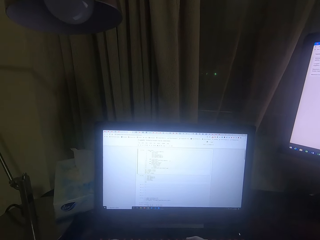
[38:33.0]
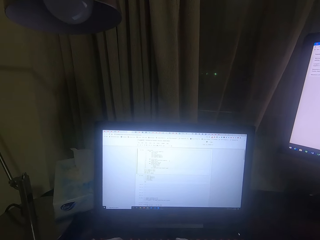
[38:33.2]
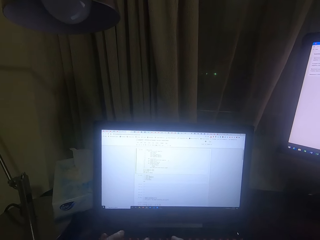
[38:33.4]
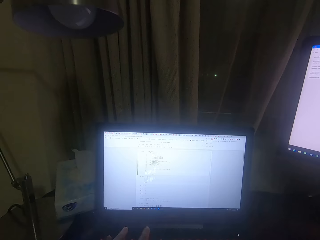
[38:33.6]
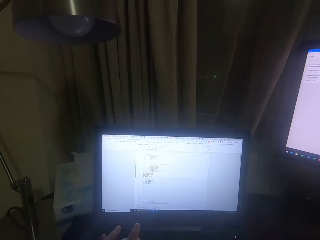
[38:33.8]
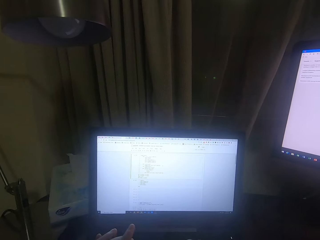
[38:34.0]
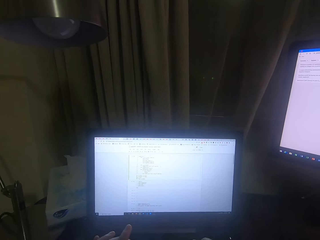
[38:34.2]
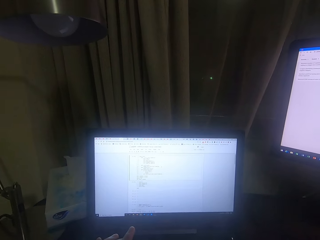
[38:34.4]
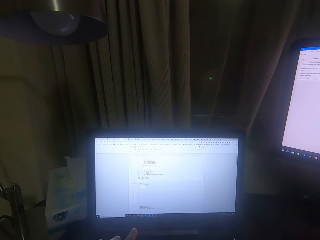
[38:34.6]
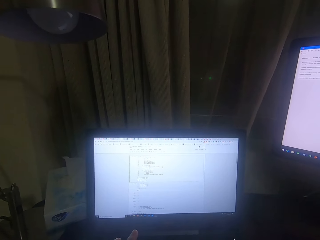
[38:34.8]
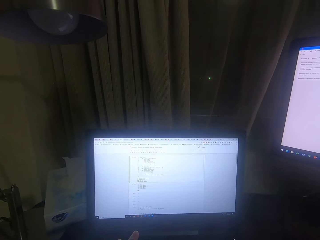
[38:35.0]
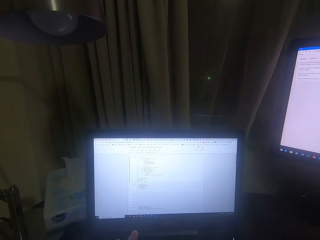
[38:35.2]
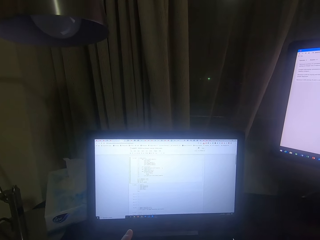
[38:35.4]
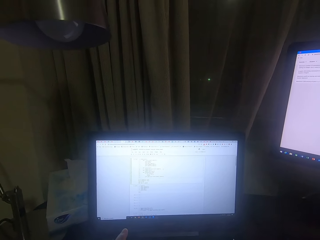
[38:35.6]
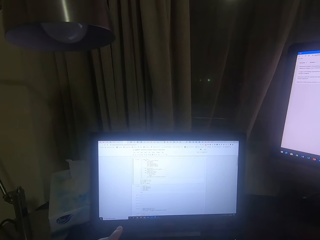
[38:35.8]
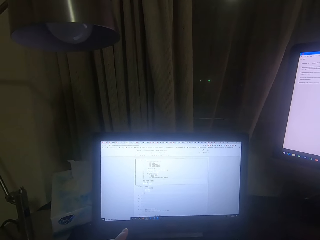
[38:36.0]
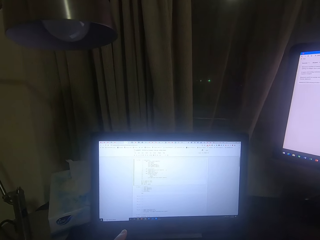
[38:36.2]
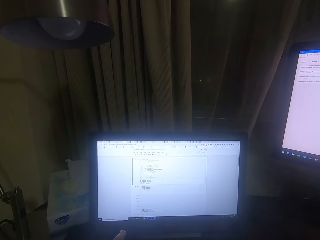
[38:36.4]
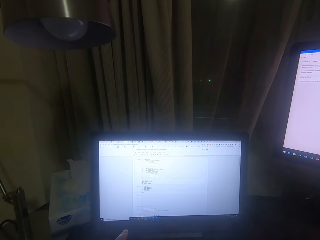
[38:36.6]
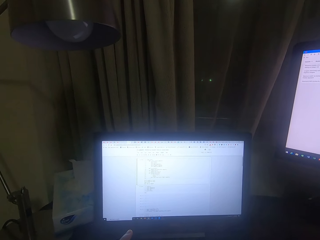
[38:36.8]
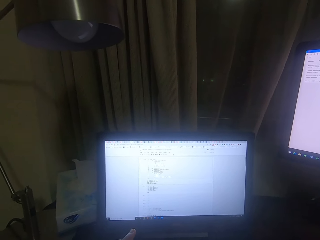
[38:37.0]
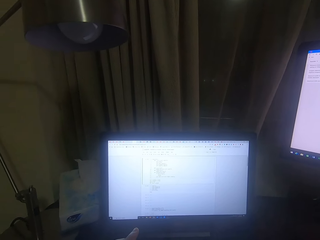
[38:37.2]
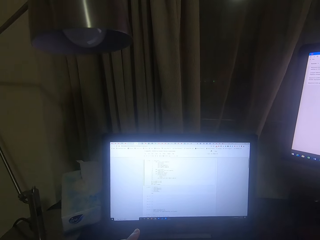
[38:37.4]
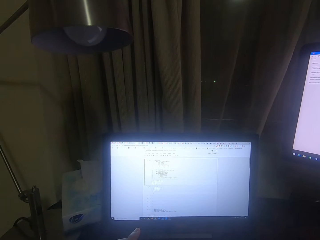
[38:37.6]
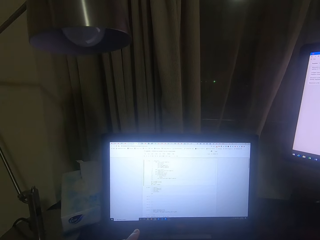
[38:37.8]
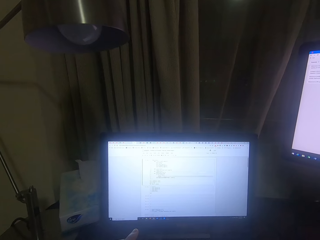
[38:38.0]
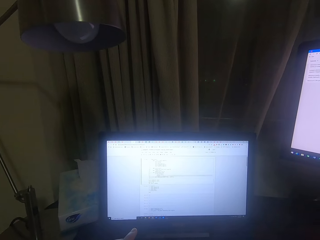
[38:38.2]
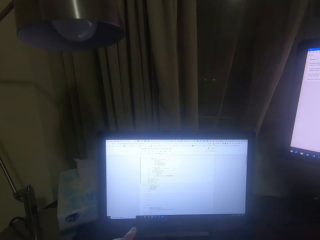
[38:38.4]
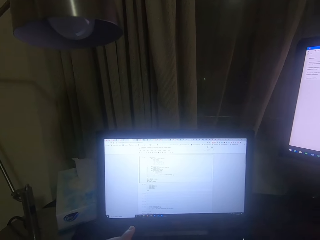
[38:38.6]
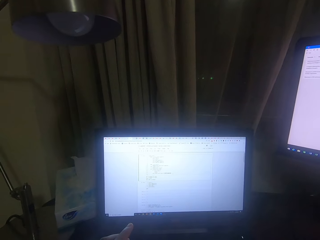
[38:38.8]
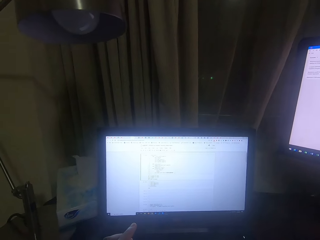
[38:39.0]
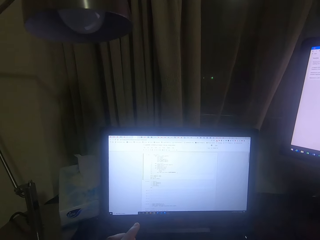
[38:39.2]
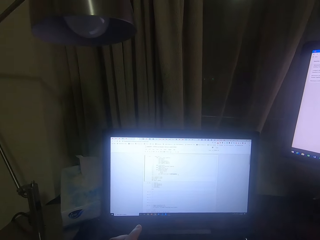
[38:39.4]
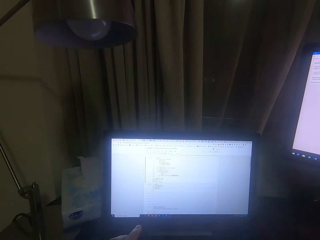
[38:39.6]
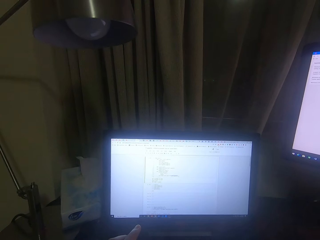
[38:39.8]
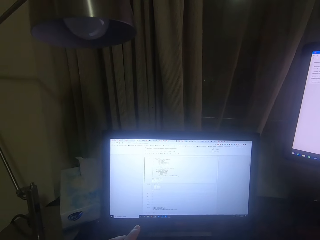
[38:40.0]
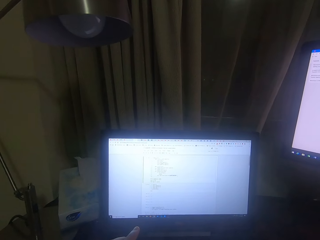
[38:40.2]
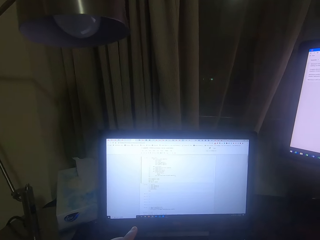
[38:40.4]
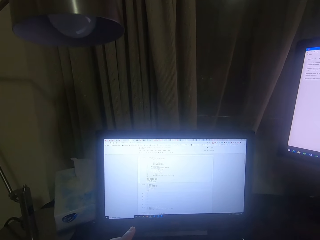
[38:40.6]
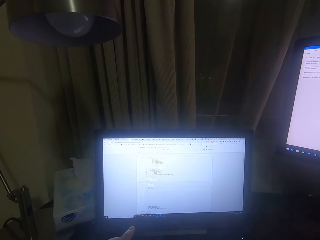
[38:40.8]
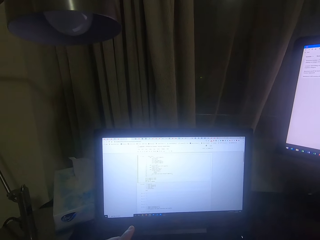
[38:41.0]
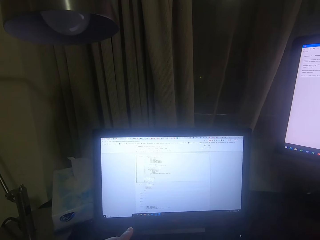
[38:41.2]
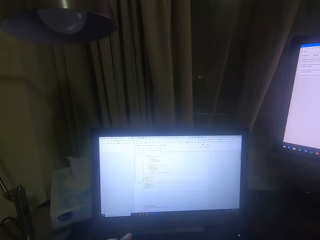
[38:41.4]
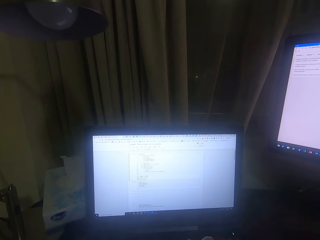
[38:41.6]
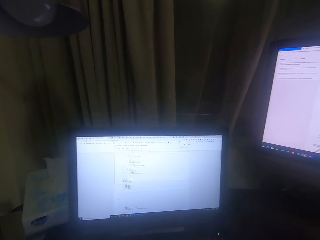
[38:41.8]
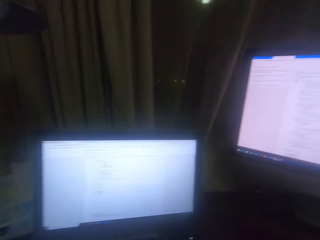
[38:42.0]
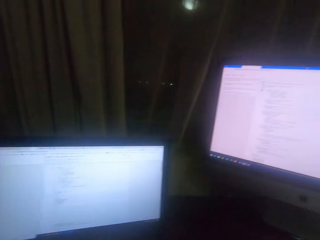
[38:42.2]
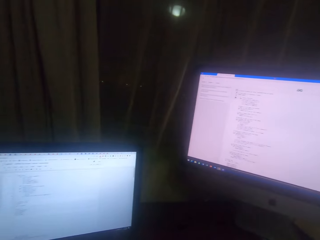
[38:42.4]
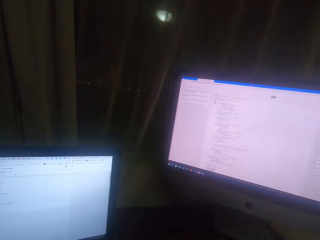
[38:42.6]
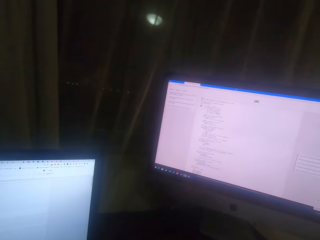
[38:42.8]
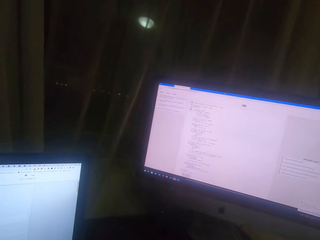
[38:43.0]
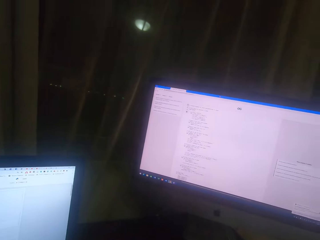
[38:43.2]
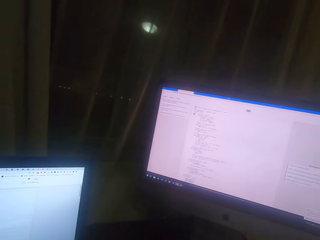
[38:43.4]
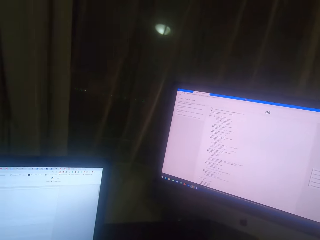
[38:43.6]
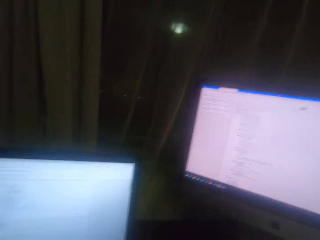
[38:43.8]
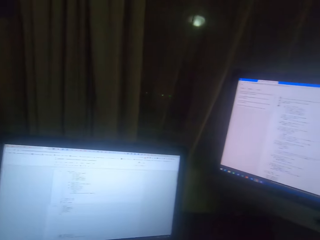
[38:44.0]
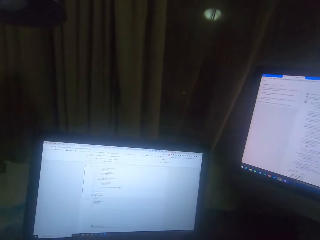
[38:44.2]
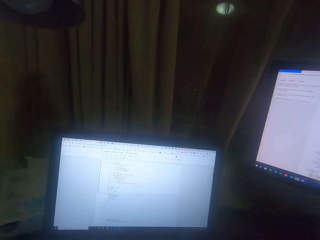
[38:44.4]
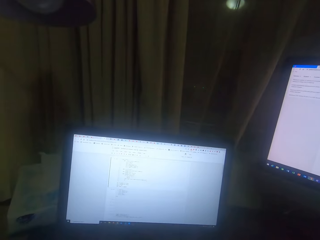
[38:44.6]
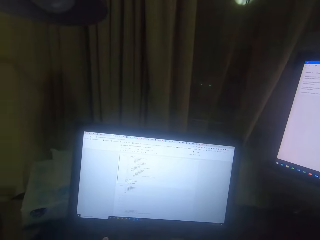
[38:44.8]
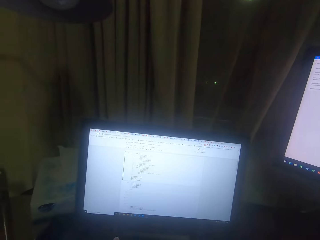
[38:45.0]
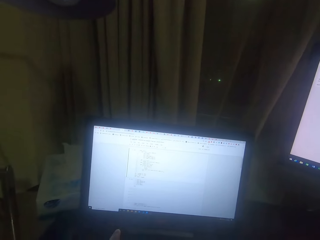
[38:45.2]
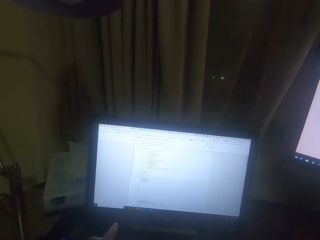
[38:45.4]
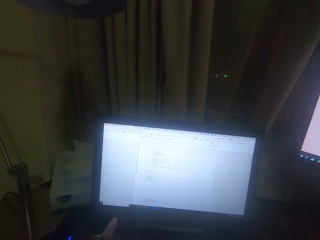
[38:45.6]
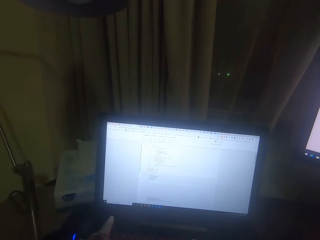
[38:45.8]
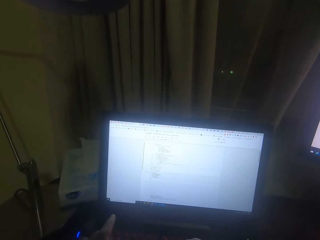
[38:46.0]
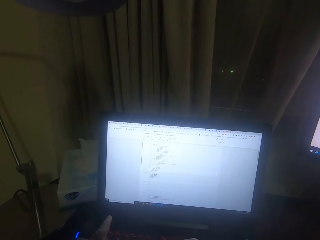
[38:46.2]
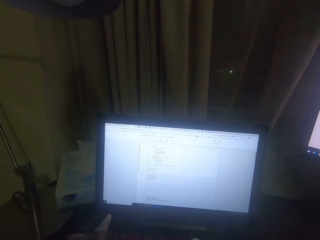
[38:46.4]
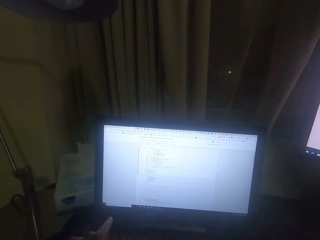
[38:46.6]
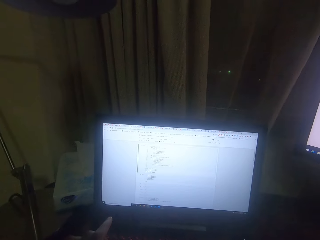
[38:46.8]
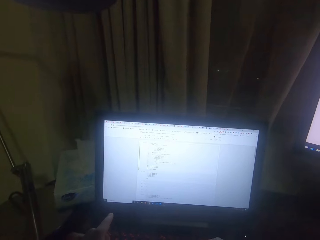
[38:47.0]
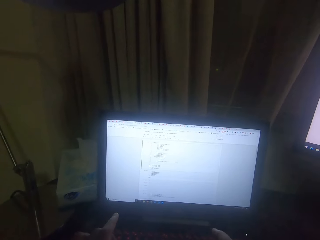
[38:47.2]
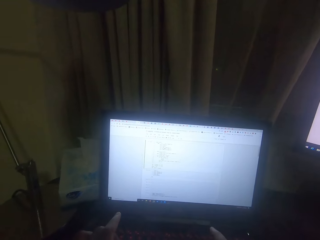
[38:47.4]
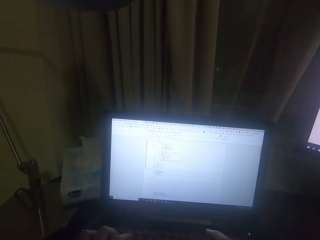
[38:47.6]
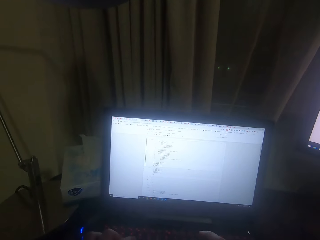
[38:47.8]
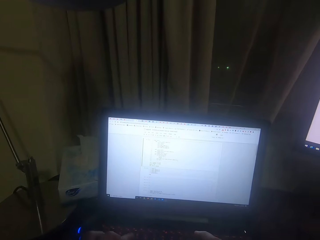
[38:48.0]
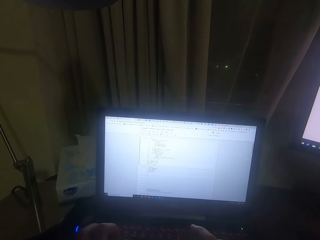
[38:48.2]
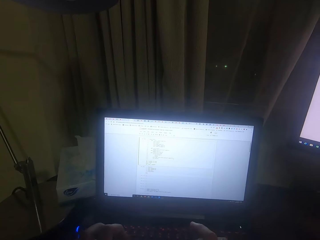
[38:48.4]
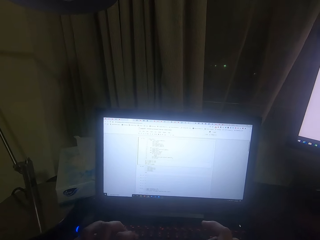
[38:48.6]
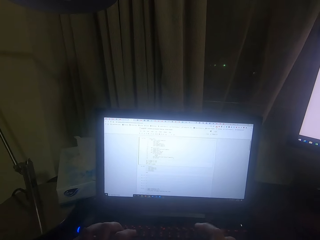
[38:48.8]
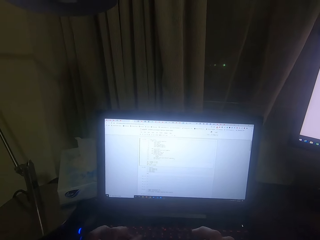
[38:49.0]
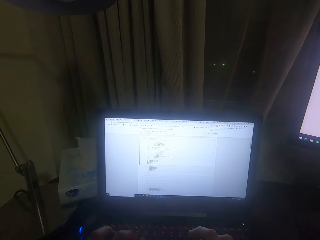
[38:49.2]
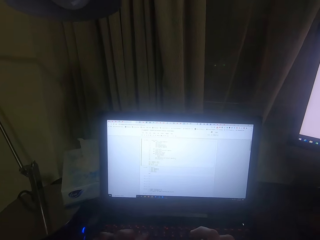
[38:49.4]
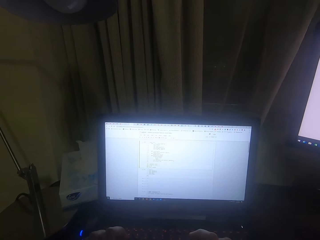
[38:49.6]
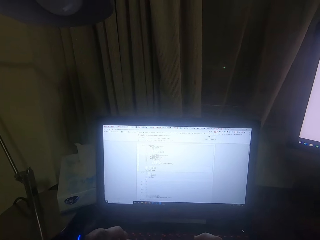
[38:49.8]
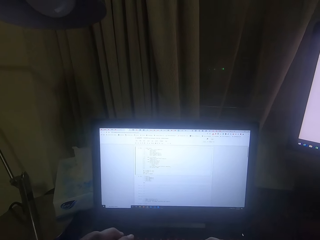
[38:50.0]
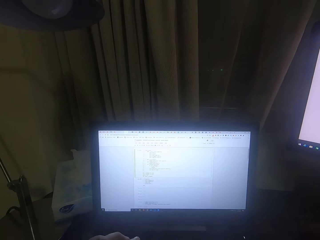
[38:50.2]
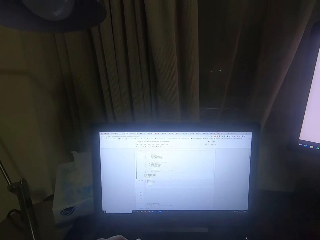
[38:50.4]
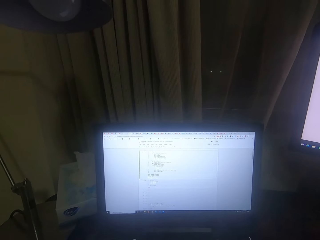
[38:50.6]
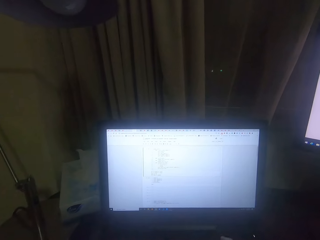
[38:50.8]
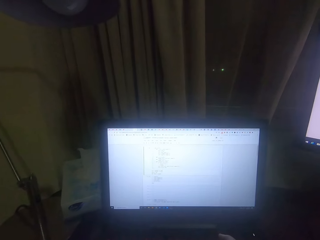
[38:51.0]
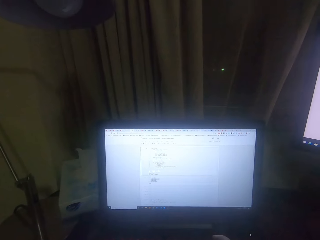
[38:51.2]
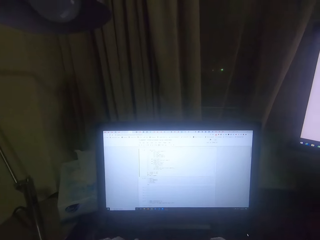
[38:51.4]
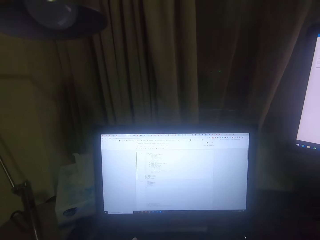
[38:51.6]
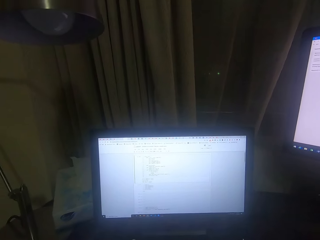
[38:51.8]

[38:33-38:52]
The camera wearer points.
